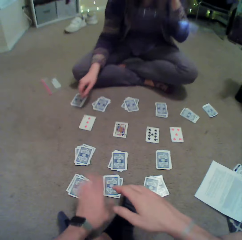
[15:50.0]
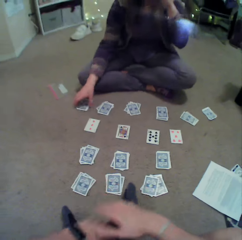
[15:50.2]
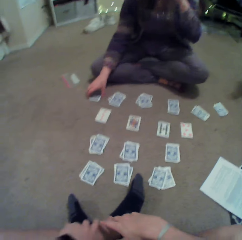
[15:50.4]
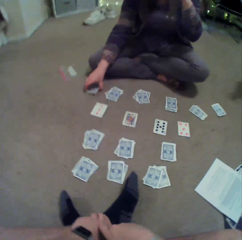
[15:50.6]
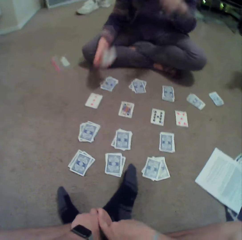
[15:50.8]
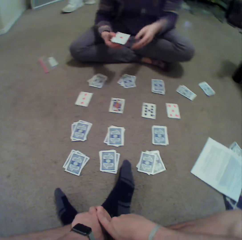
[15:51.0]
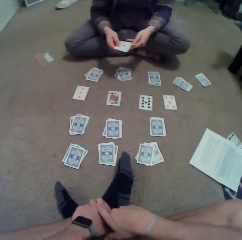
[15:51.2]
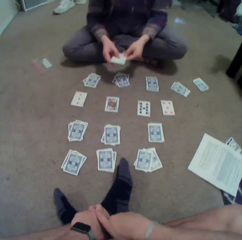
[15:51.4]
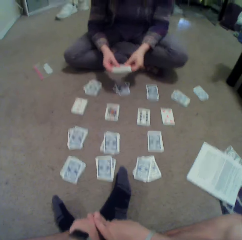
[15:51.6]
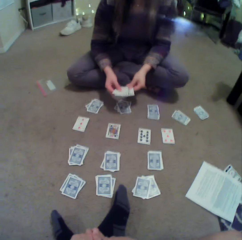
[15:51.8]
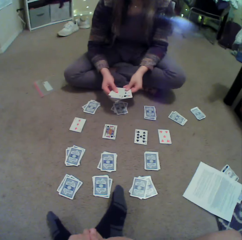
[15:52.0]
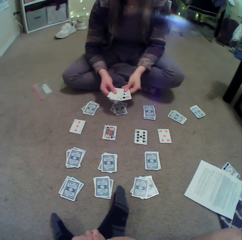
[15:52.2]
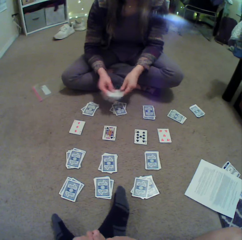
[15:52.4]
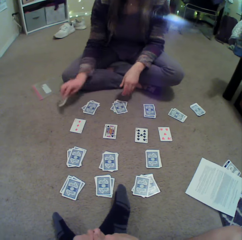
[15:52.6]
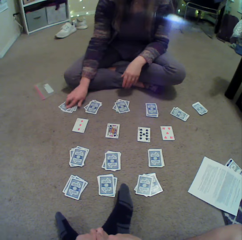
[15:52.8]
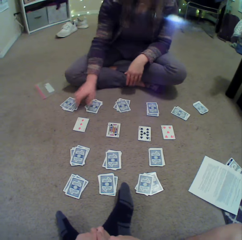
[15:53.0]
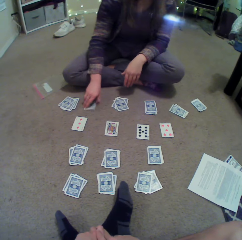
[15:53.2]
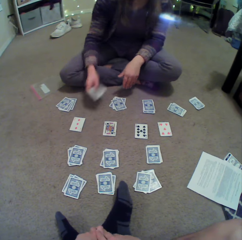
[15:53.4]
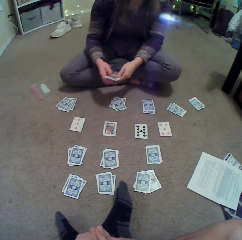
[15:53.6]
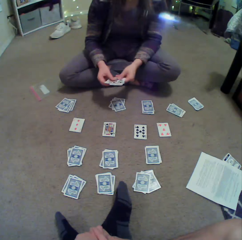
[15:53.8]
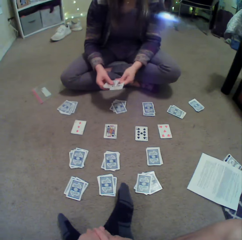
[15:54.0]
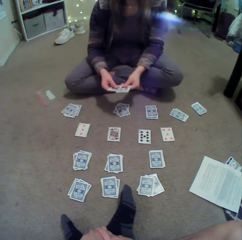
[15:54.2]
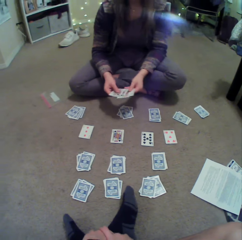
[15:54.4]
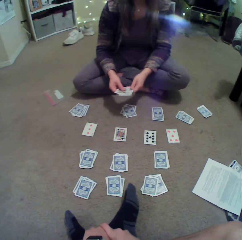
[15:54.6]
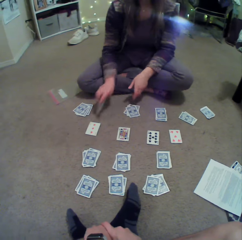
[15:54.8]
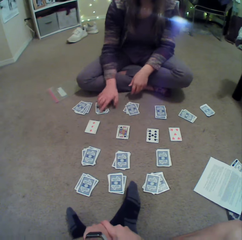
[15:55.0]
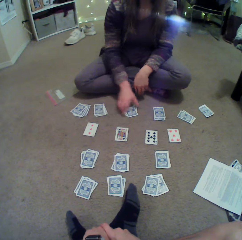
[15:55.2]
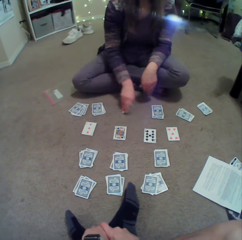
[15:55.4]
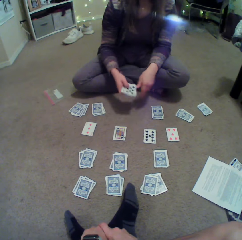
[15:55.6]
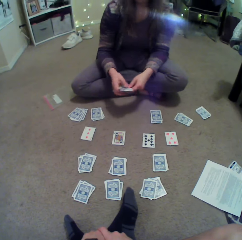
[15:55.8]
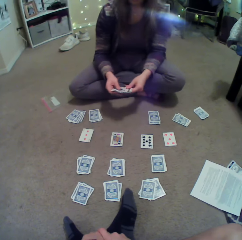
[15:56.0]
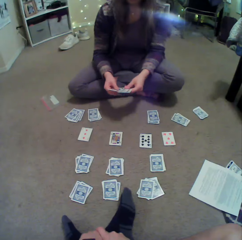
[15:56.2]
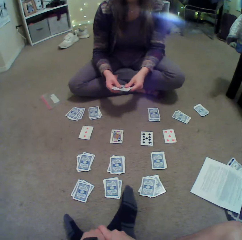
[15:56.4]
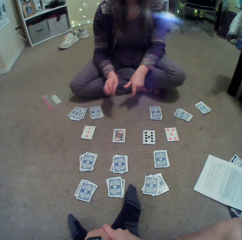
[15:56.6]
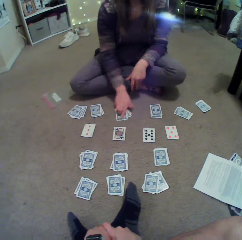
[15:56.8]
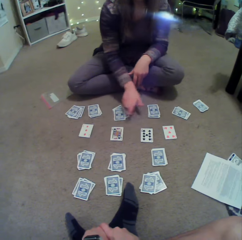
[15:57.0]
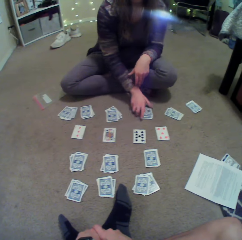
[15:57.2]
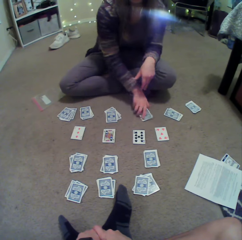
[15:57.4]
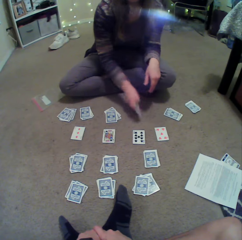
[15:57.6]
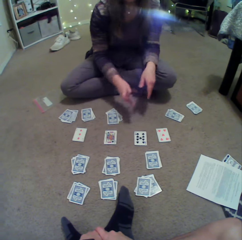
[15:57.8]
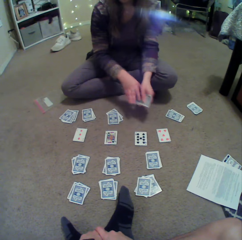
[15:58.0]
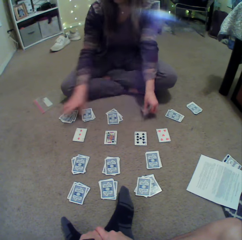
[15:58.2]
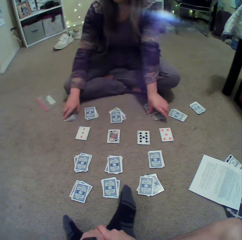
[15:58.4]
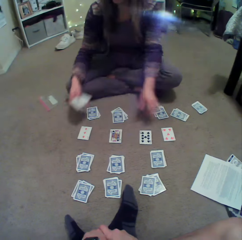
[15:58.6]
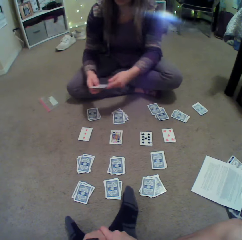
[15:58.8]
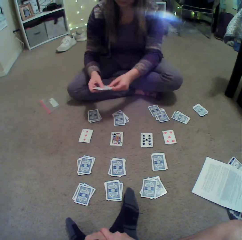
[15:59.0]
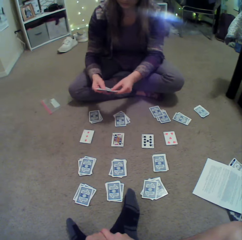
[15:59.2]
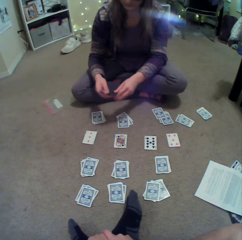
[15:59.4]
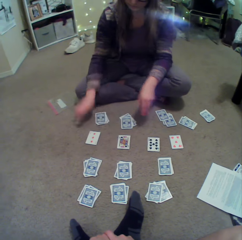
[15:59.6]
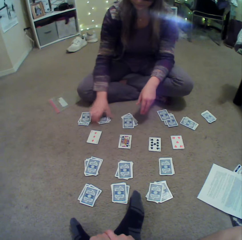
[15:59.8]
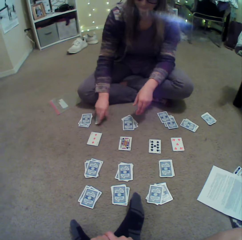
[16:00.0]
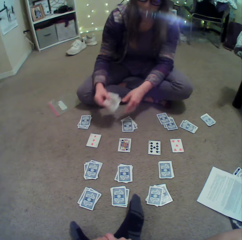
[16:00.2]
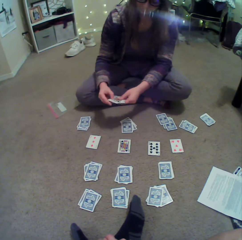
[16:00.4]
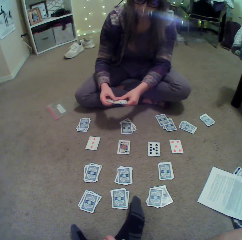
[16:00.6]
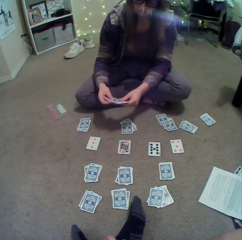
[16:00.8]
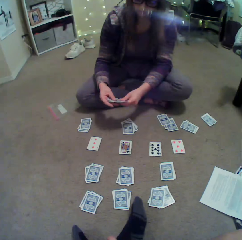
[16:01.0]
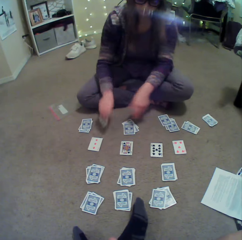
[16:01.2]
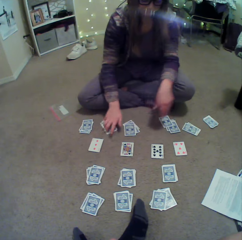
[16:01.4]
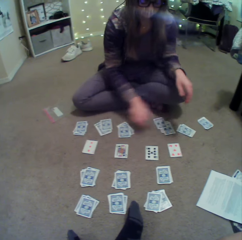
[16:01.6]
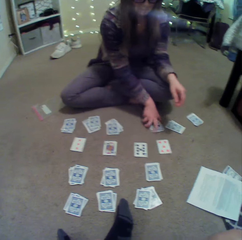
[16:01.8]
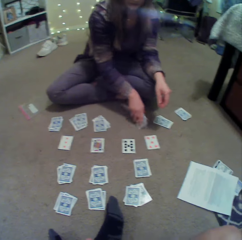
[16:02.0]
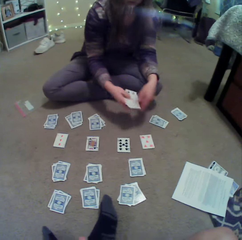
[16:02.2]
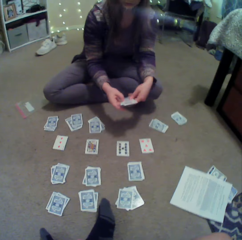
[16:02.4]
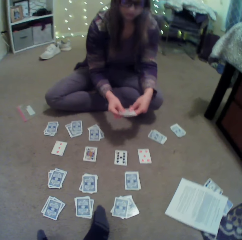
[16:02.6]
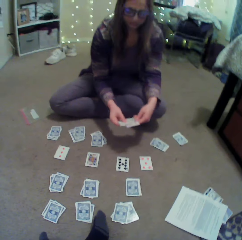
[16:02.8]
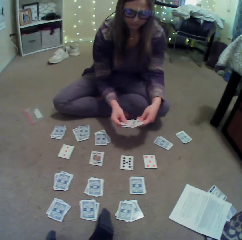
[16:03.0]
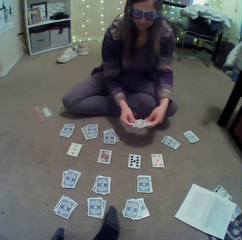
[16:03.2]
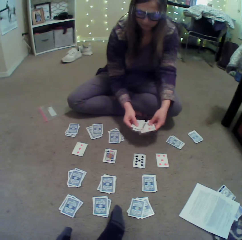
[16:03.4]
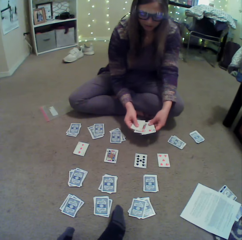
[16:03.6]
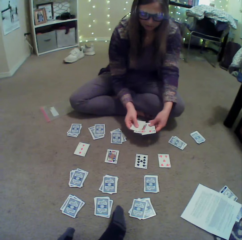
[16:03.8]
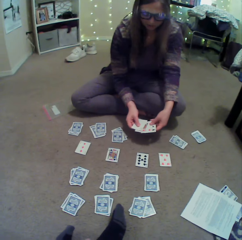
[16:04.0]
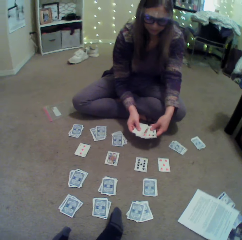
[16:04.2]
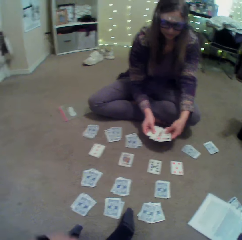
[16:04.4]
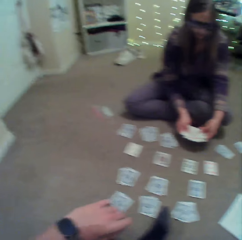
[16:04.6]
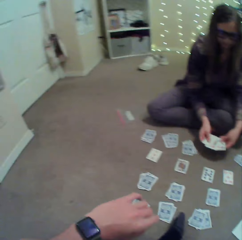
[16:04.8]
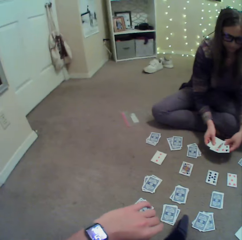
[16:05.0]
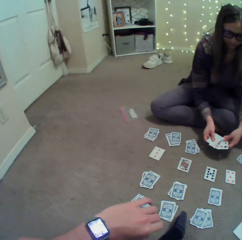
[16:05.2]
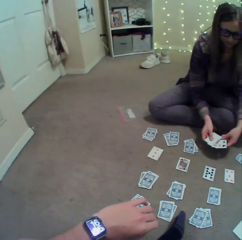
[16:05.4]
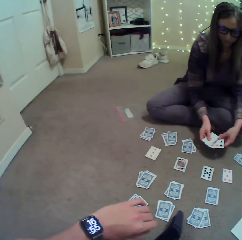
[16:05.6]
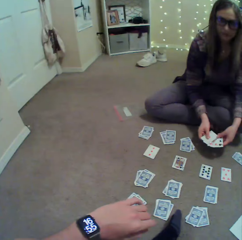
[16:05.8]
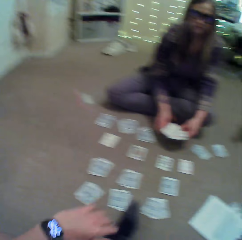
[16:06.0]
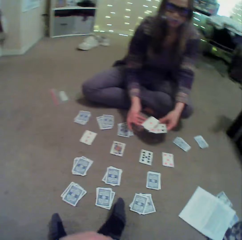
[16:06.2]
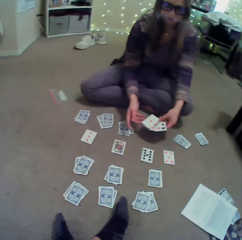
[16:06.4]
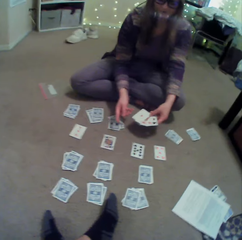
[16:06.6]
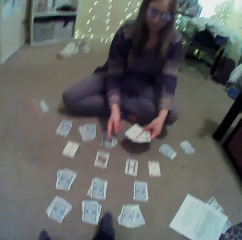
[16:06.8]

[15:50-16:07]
The camera wearer puts the cards on the floor. The lady picks up the cards on the floor, checks the card, puts the cards on the floor, picks up the cards on the floor, checks the card and puts the cards on the floor. The lady picks up the card, checks the card and puts the card down. The lady picks up the cards on the floor, puts the cards on the floor, picks up the cards on the floor, checks the card and puts the cards on the floor. The lady picks up the card, checks the card, puts the cards on the floor, picks up the cards on the floor, arranges the cards and checks the card. The camera wearer checks on the watch.

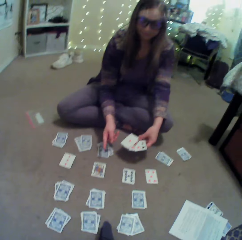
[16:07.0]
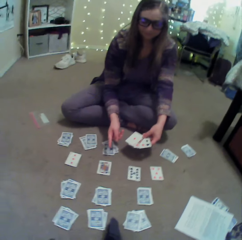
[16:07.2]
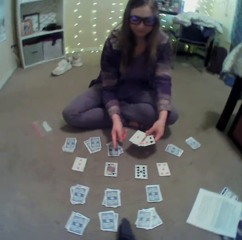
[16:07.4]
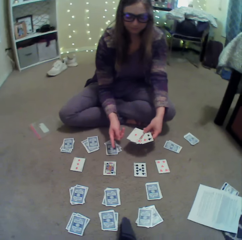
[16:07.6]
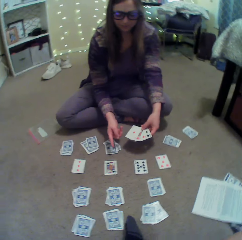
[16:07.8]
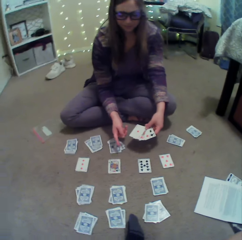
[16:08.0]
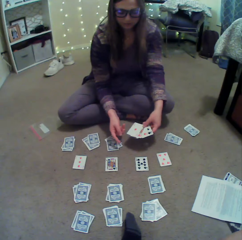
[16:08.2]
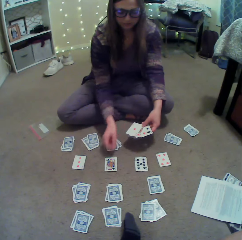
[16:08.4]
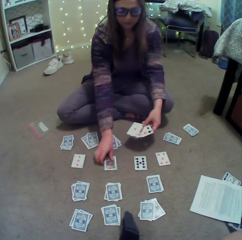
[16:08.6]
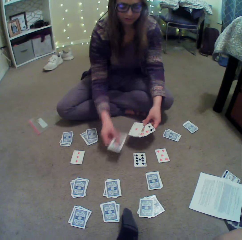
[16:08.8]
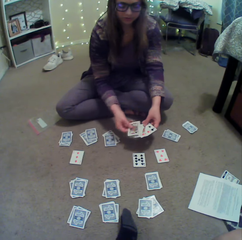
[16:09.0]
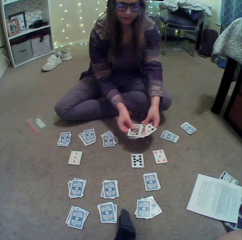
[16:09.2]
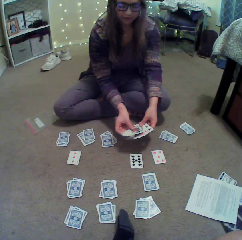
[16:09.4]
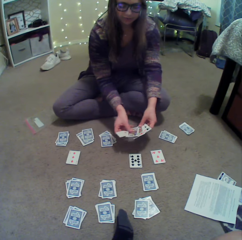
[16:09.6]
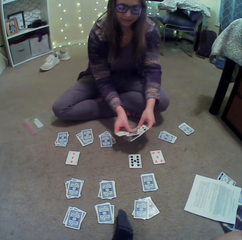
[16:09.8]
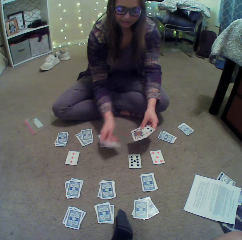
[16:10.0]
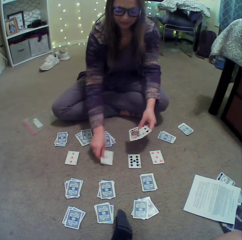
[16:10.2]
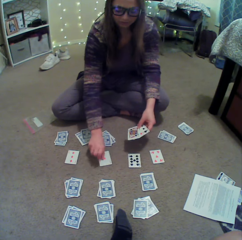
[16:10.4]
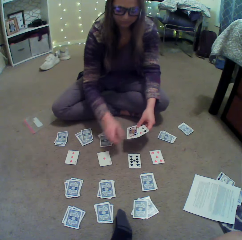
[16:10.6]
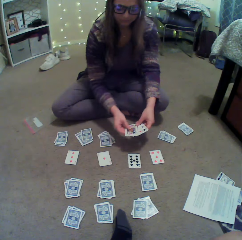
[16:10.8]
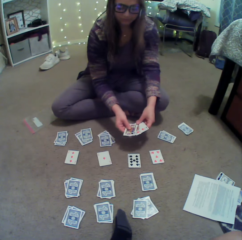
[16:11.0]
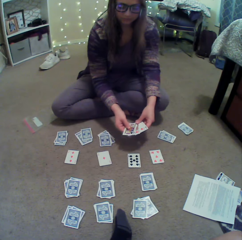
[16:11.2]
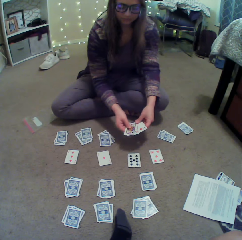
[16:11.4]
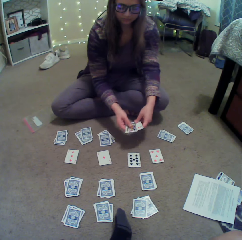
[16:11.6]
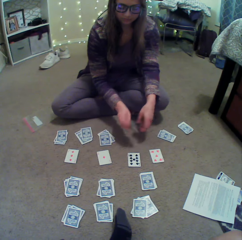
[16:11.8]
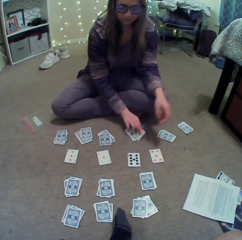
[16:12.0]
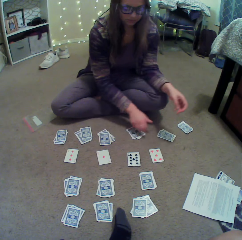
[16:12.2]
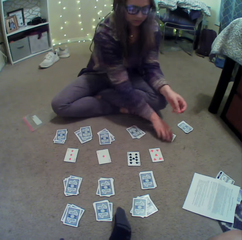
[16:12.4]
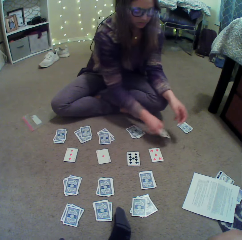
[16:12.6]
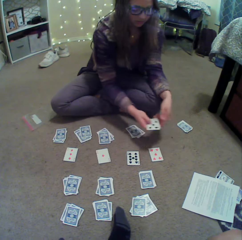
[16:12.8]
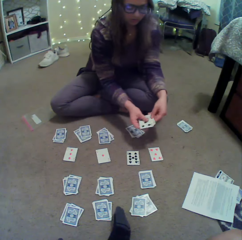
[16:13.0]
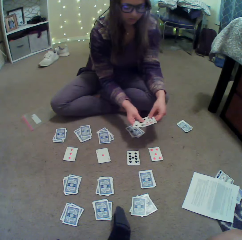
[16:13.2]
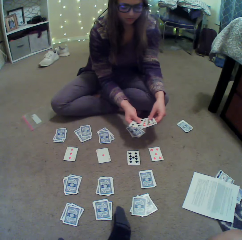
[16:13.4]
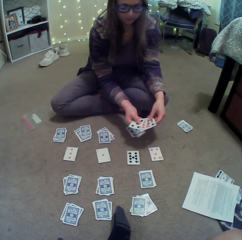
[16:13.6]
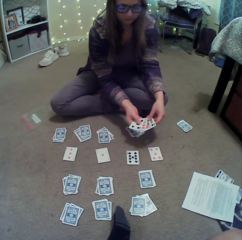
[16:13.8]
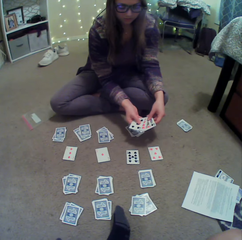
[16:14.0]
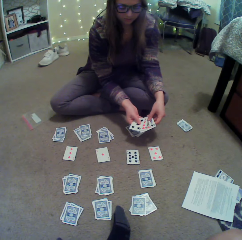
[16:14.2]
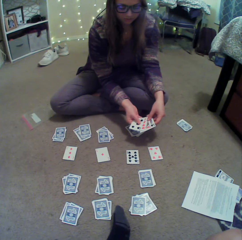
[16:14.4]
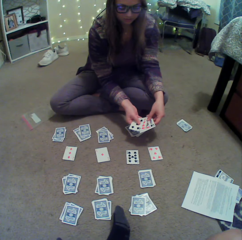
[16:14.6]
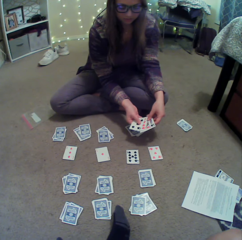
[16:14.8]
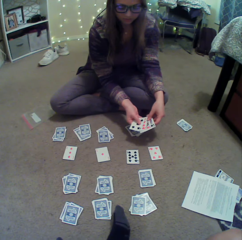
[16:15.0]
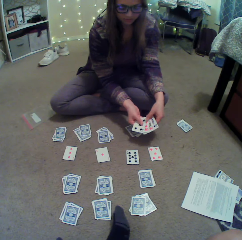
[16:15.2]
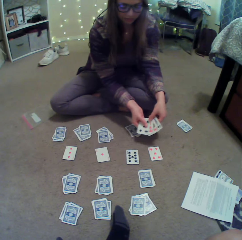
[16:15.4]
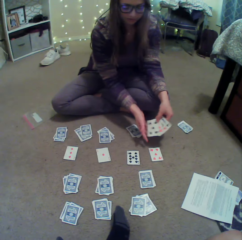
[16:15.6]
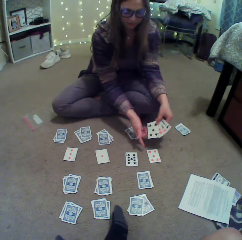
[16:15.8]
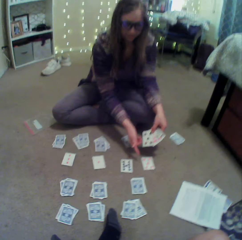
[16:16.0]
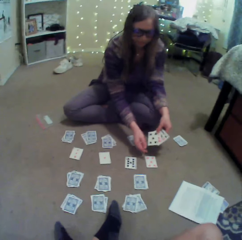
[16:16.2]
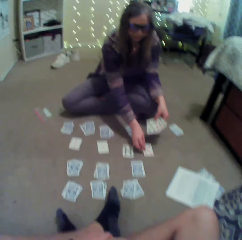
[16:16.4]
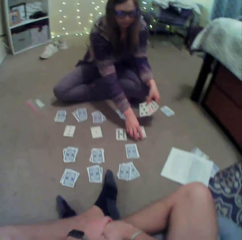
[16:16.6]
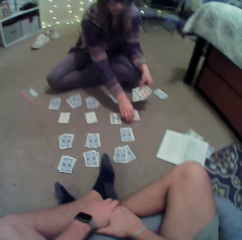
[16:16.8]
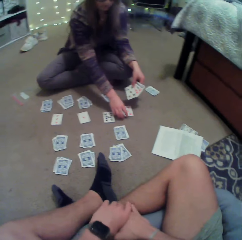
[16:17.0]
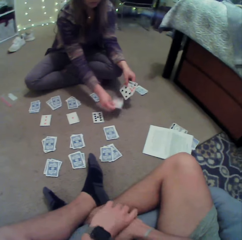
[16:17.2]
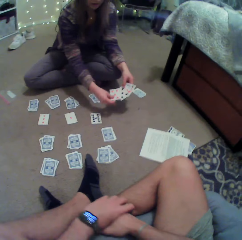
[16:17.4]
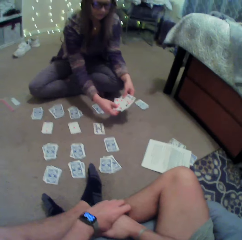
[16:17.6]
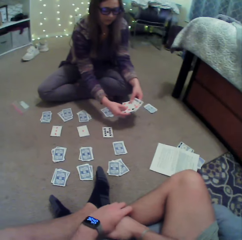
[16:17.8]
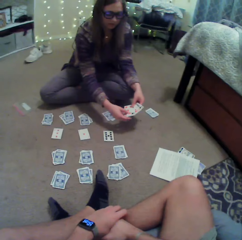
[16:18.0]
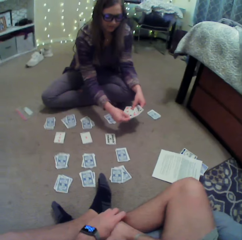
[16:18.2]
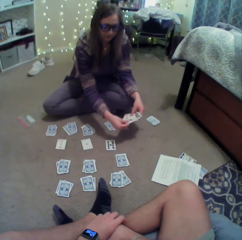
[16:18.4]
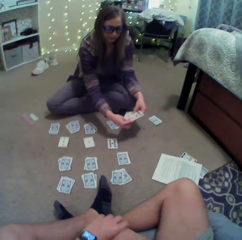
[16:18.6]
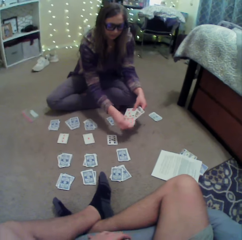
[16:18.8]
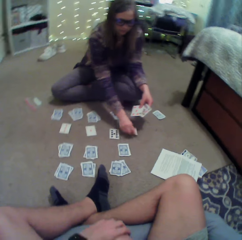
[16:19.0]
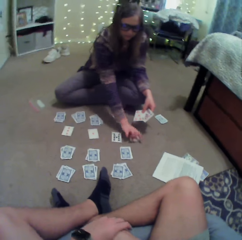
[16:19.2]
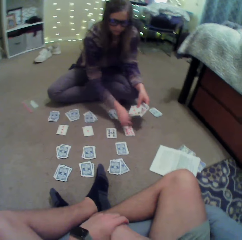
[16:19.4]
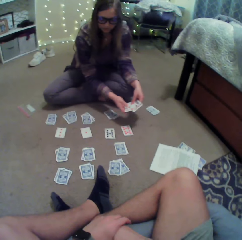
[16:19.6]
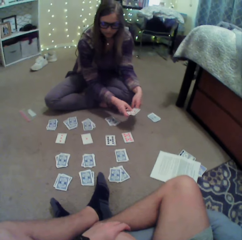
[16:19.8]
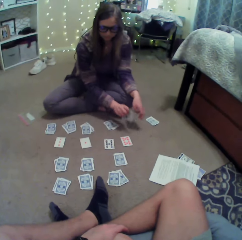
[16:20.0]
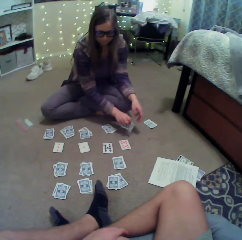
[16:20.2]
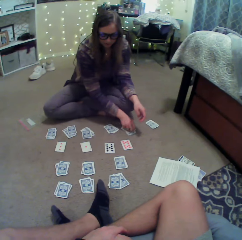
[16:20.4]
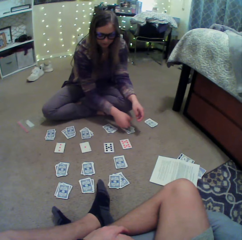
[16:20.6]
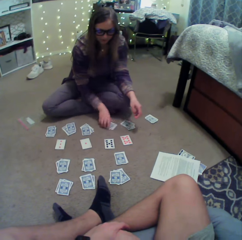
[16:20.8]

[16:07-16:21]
The lady points on a card, picks up the card on the floor, puts the card on the floor, puts the cards on the floor, checks the card, picks up the cards on the floor, arranges the cards and checks the card. The lady points at the card on the floor, picks up the card on the floor, checks the card, points at the card on the floor and puts the cards on the floor.
